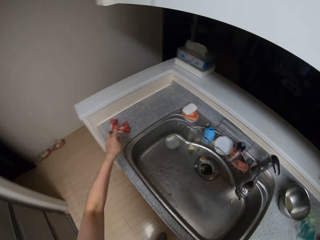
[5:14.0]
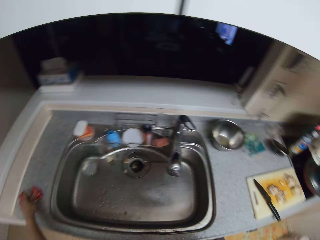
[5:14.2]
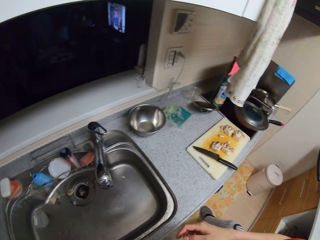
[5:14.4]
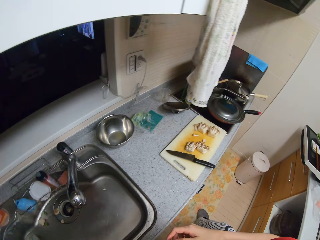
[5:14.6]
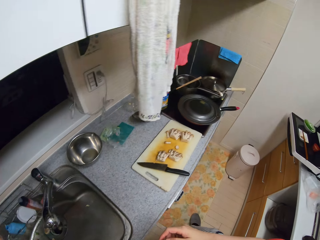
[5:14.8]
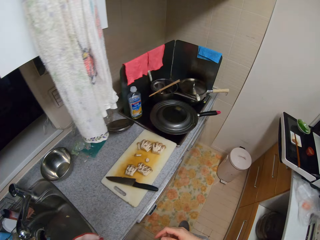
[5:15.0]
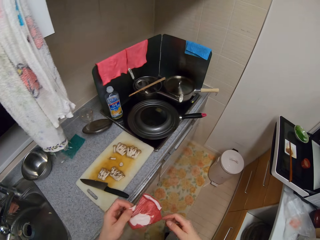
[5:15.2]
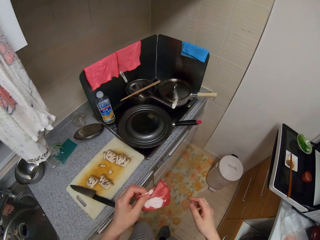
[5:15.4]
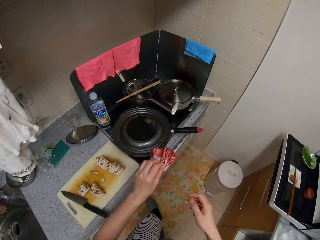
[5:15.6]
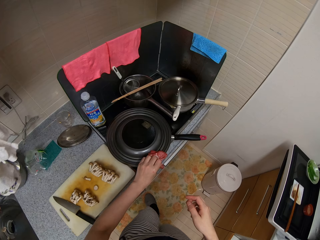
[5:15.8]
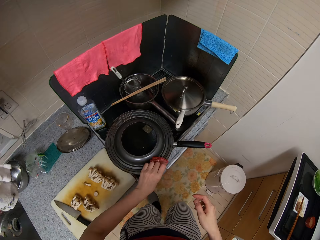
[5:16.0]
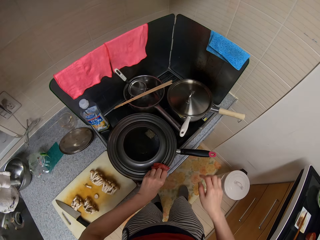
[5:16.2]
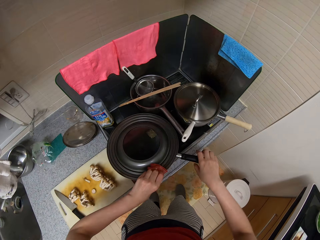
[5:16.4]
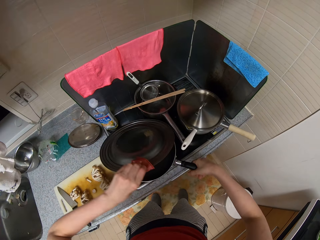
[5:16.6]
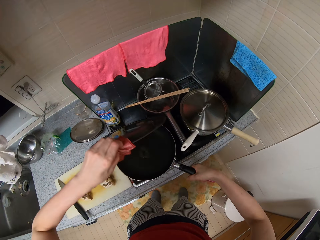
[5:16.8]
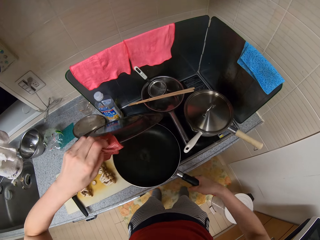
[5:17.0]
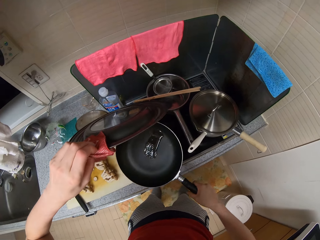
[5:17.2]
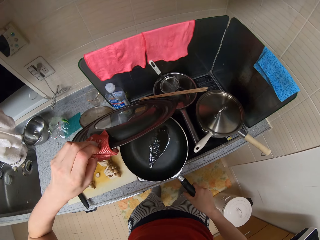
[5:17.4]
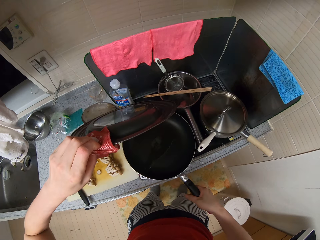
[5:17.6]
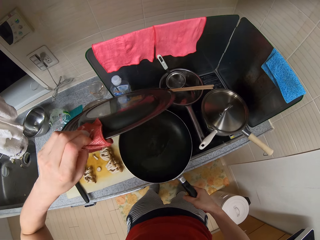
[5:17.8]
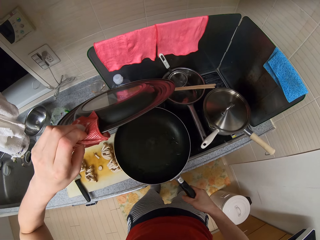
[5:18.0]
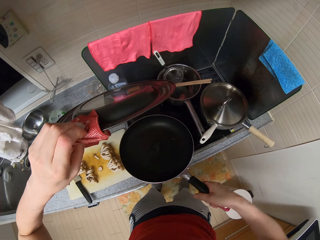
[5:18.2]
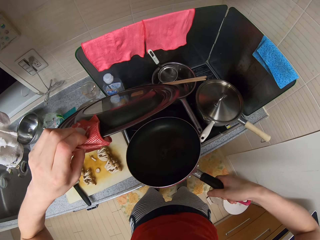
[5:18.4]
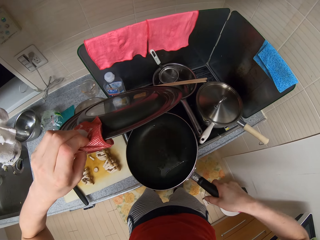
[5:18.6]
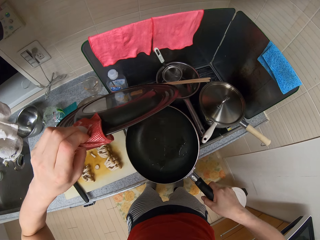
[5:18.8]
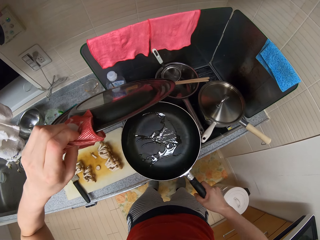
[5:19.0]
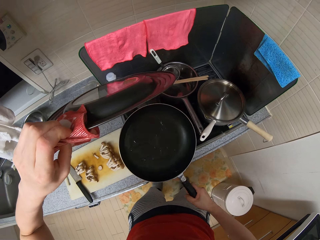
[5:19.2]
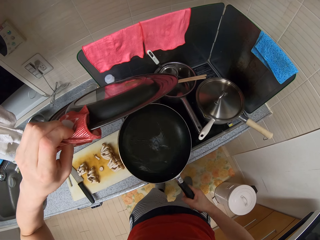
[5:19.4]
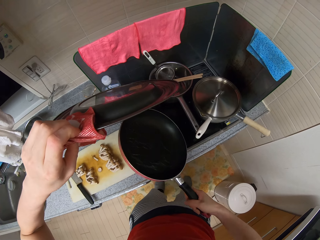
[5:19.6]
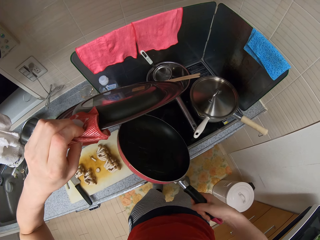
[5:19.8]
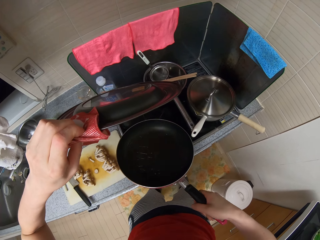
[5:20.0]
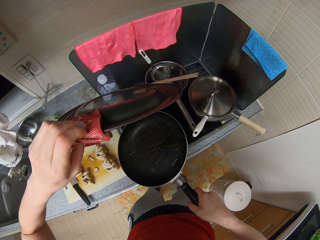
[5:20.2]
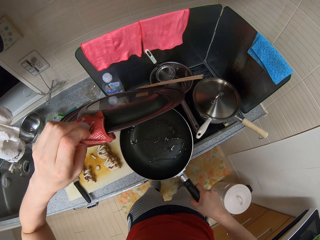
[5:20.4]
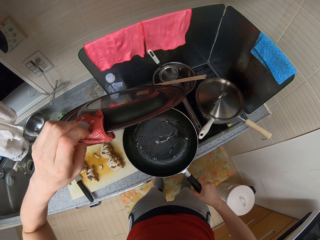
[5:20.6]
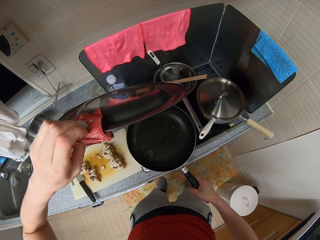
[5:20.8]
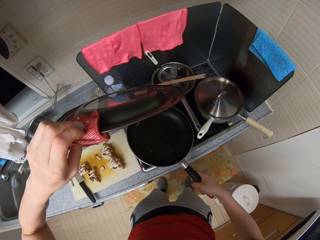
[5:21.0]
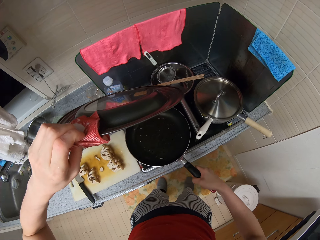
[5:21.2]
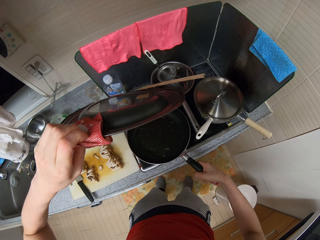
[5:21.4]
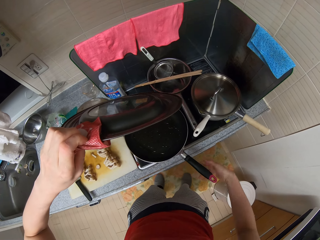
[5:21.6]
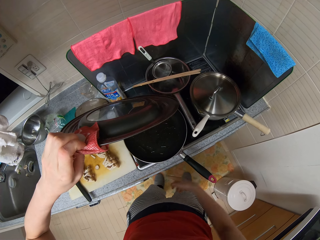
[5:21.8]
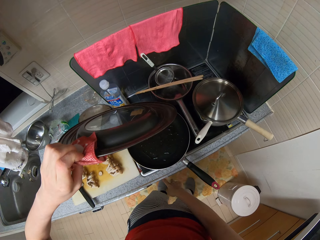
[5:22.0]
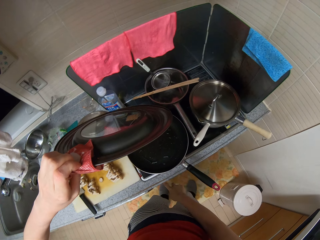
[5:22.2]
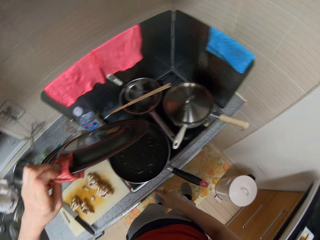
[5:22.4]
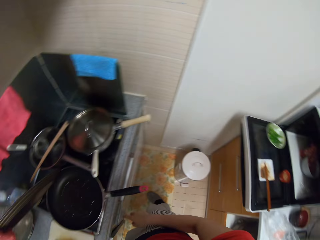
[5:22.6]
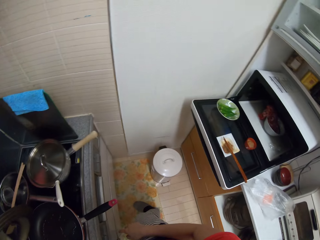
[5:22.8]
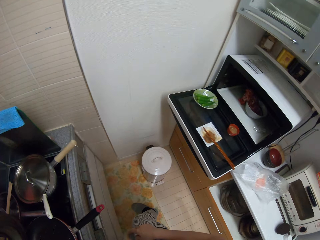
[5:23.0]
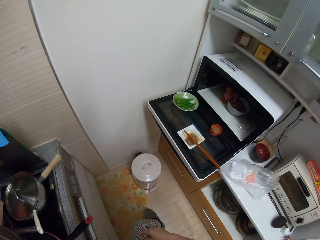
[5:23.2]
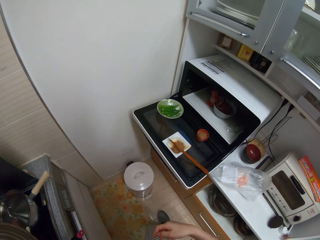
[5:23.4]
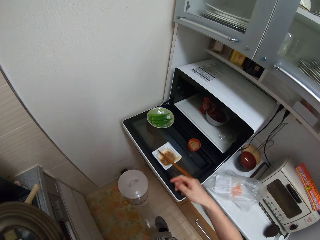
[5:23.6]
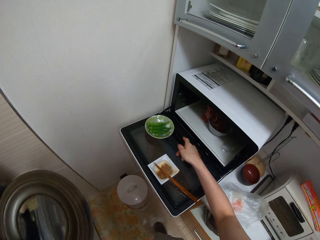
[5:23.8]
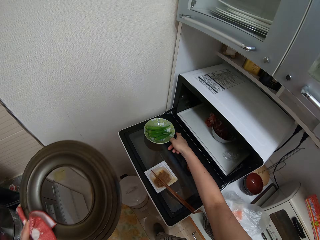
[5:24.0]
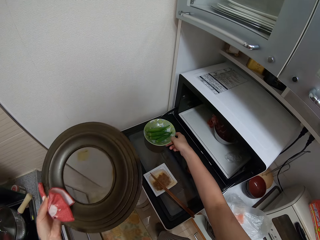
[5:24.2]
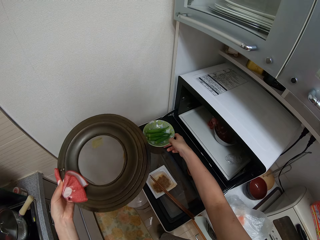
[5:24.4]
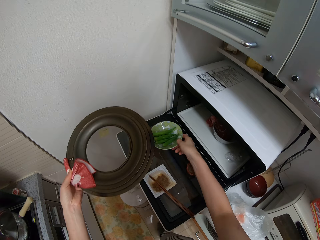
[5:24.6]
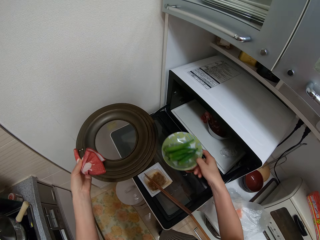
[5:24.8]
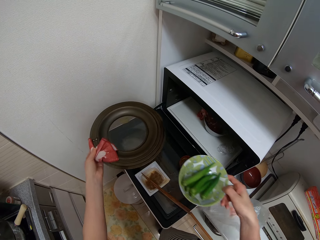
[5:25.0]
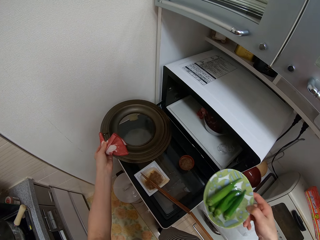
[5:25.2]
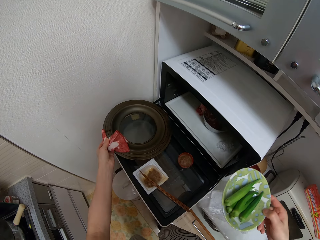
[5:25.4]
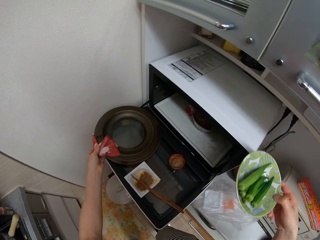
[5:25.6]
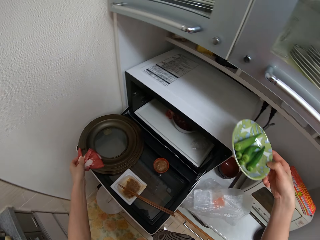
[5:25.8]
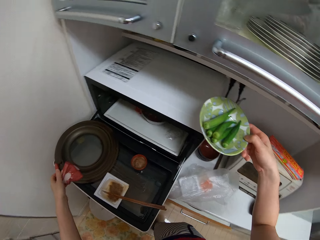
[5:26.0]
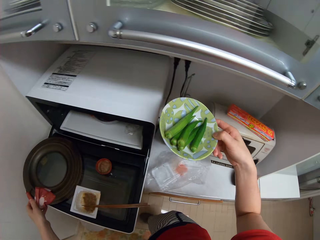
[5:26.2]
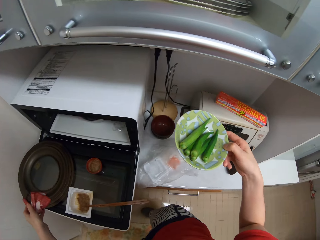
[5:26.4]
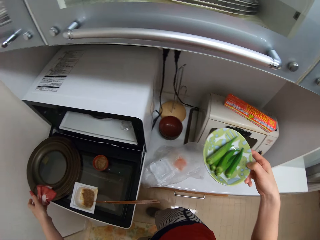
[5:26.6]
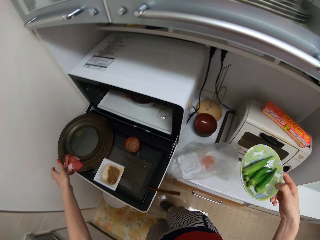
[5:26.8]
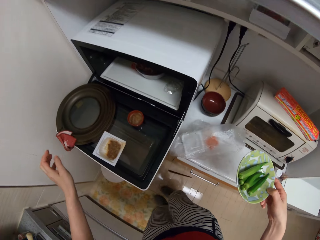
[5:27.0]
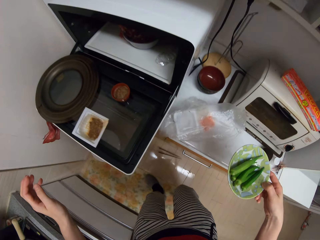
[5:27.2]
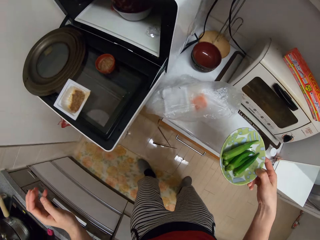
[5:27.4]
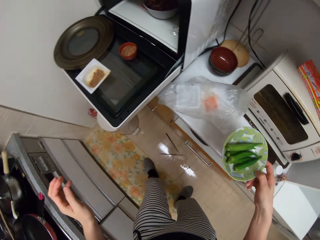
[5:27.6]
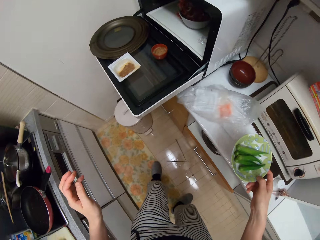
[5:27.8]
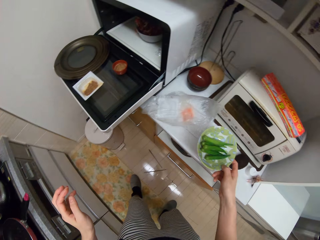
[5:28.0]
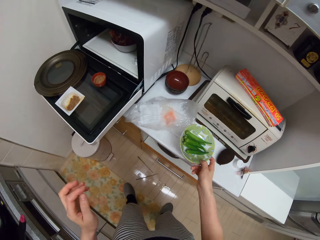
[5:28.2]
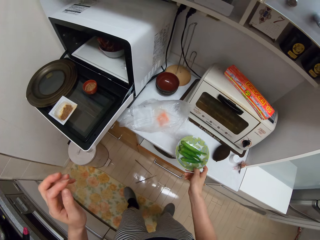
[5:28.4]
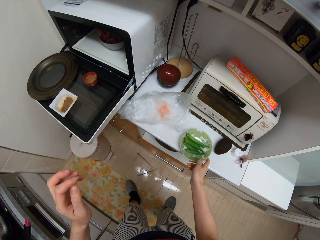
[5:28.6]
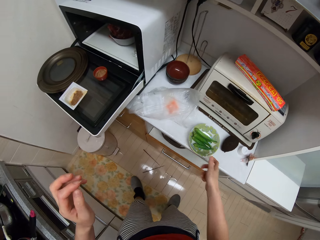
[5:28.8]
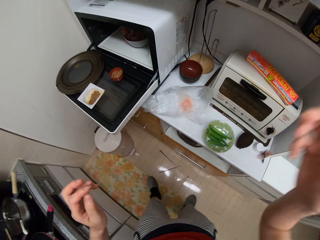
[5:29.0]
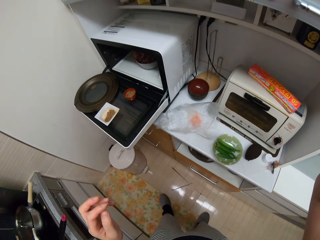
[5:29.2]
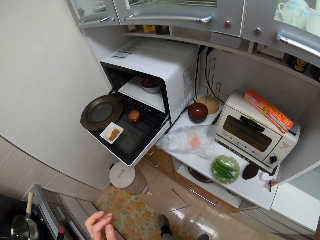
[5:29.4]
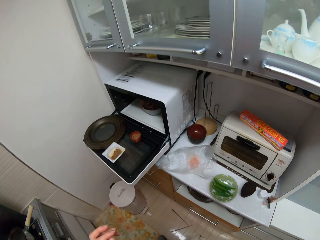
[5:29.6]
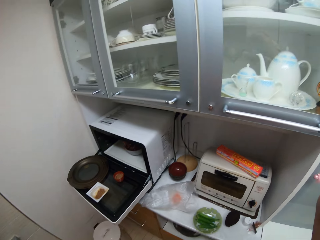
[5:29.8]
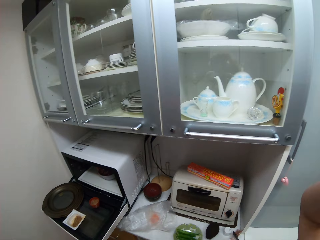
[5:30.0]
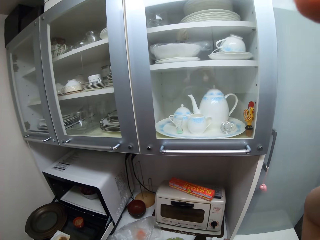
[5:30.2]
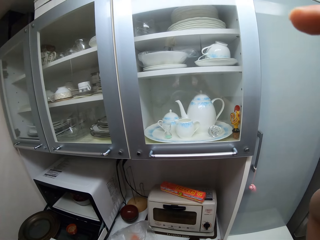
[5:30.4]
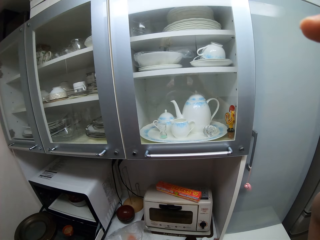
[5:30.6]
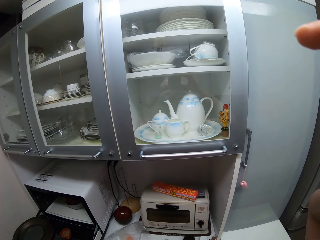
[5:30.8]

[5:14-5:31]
The camera wearer picks up a kitchen towel or cloth from the countertop with her left hand. She walks to the cooker. She lifts the cover or pan lid from the frying pan with her left hand, with the cloth. She lifts the frying pan from the cooker with her right hand. She shakes oil inside the pan. She places the pan back on the cooker. She holds the cooker button. She turns on the switch of the cooker with her right hand. She turns to the other side of the cabinet. She picks up the plate with lady fingers from the oven door with her right hand. She places the pan lid in her left hand on the oven door. She steps backwards. She places the plate with lady fingers on the cabinet. She lifts her right hand to her head and operates the camera on her head.
